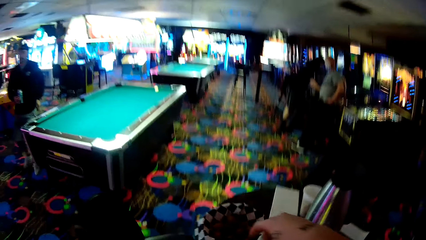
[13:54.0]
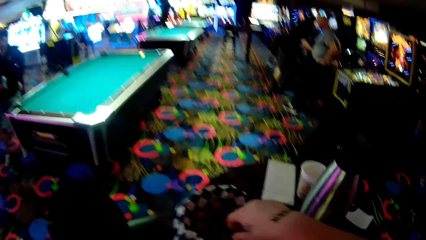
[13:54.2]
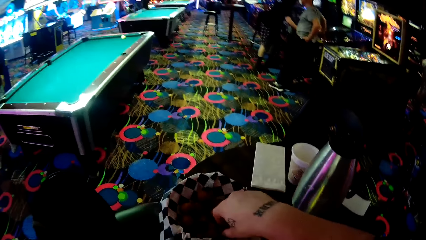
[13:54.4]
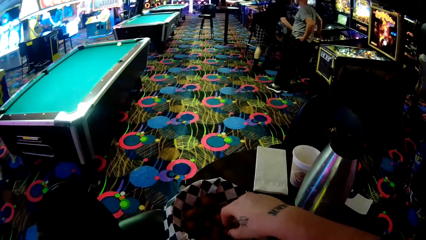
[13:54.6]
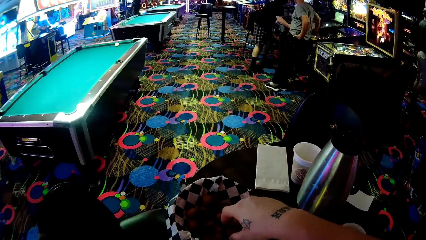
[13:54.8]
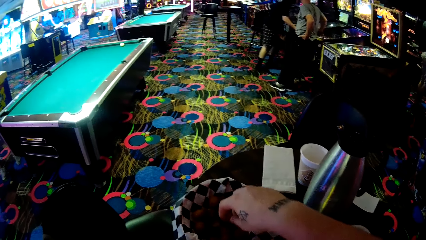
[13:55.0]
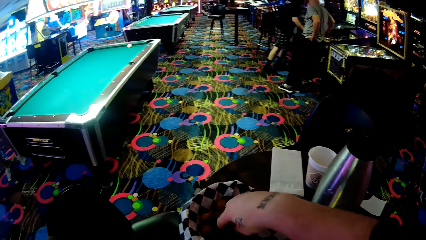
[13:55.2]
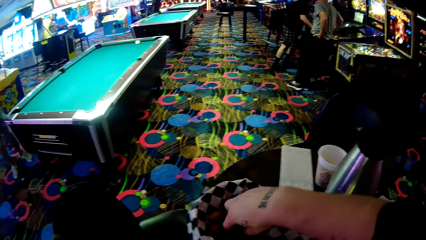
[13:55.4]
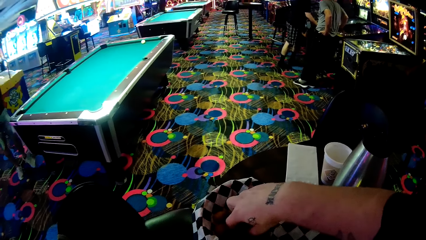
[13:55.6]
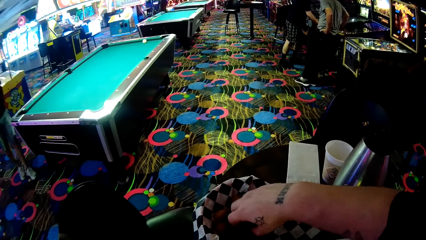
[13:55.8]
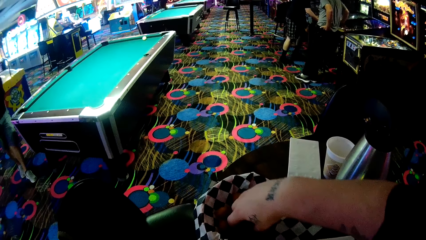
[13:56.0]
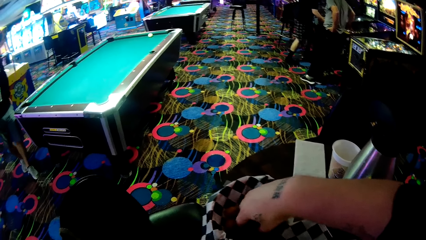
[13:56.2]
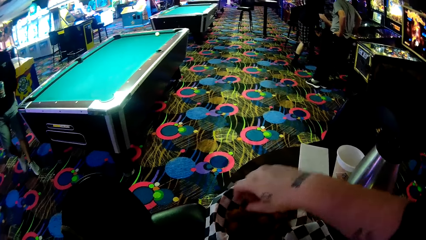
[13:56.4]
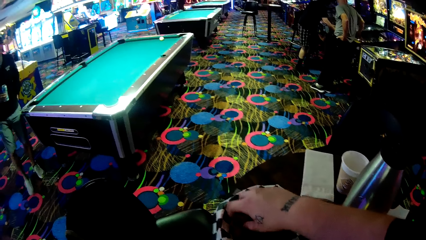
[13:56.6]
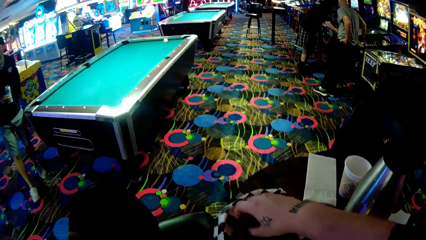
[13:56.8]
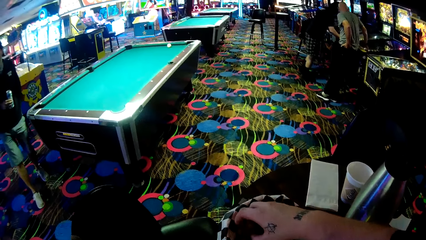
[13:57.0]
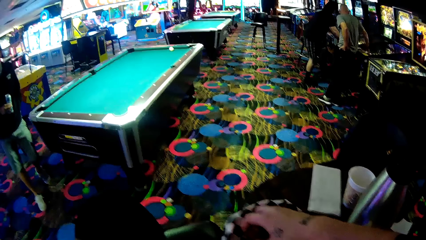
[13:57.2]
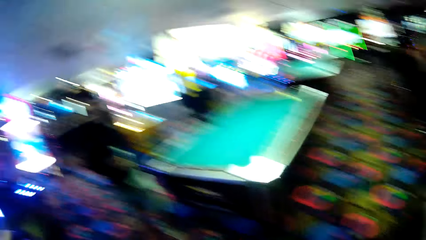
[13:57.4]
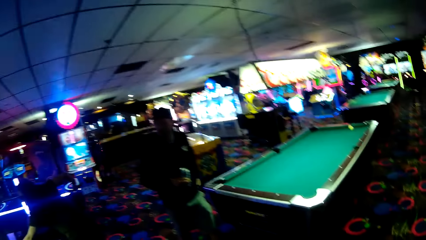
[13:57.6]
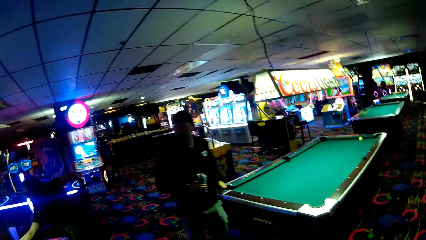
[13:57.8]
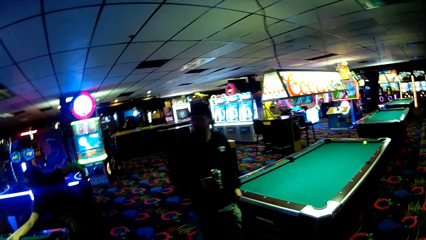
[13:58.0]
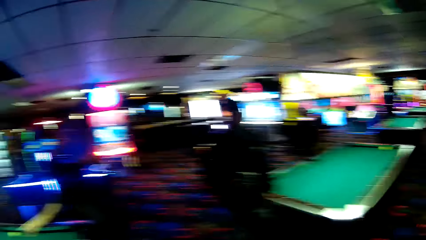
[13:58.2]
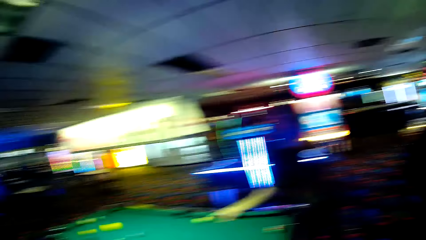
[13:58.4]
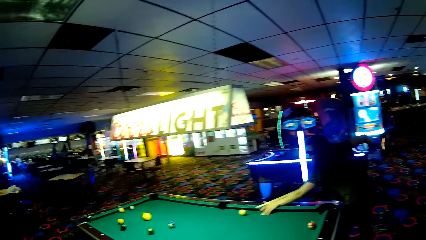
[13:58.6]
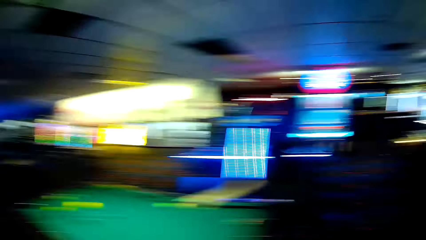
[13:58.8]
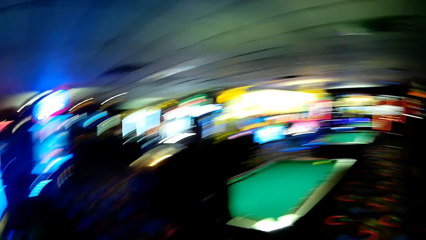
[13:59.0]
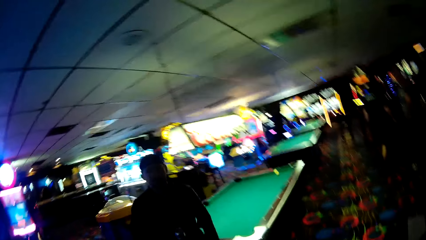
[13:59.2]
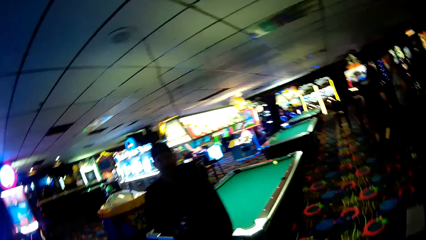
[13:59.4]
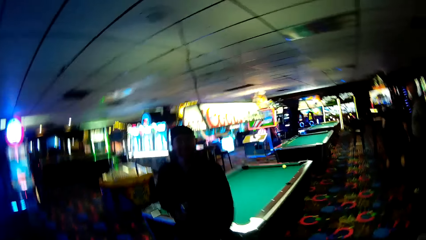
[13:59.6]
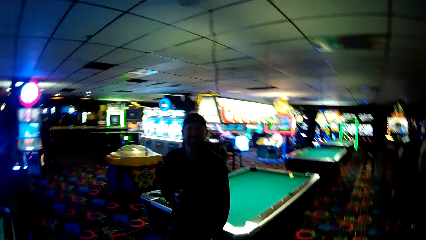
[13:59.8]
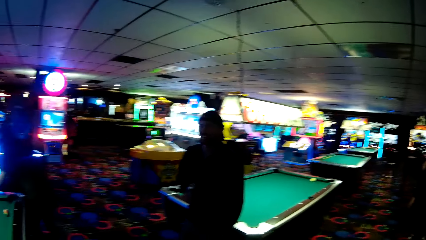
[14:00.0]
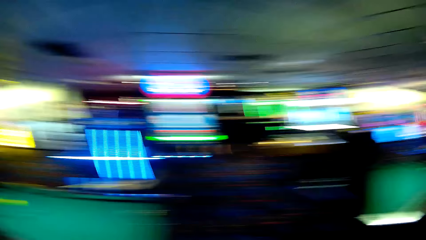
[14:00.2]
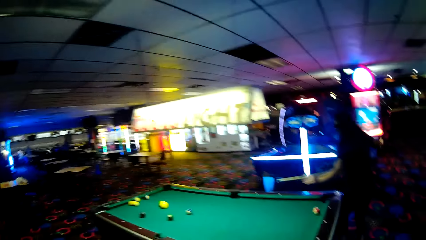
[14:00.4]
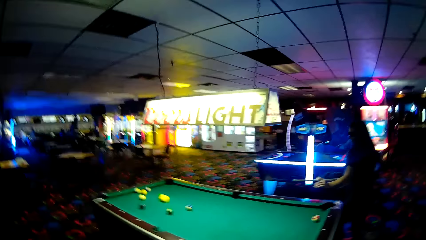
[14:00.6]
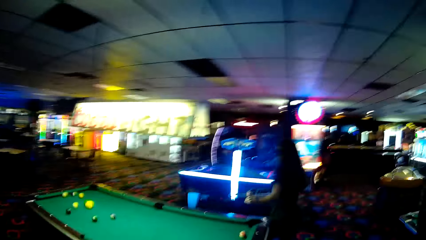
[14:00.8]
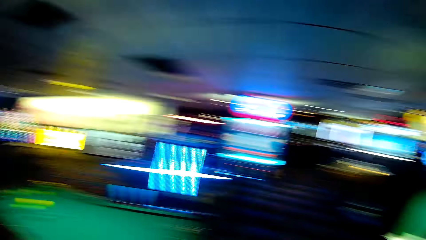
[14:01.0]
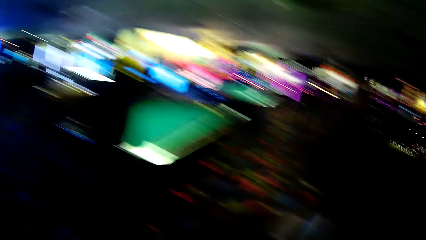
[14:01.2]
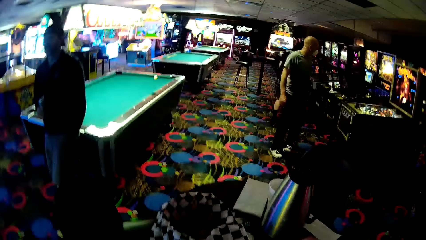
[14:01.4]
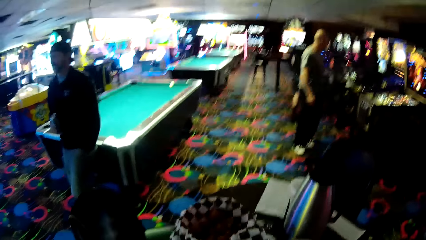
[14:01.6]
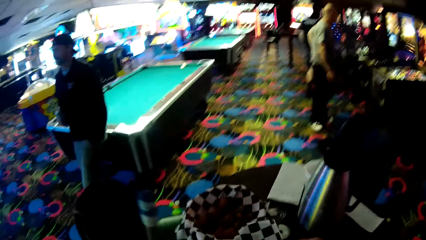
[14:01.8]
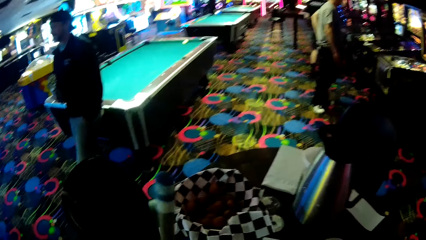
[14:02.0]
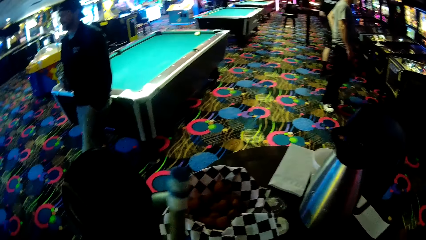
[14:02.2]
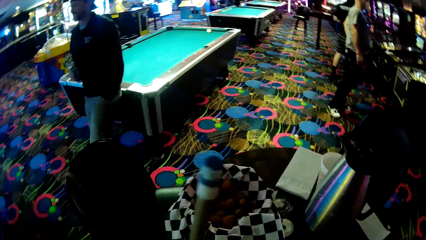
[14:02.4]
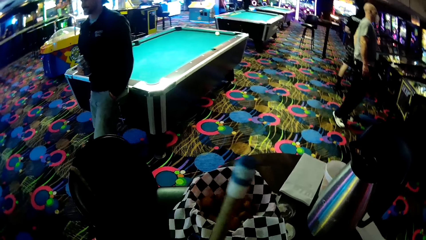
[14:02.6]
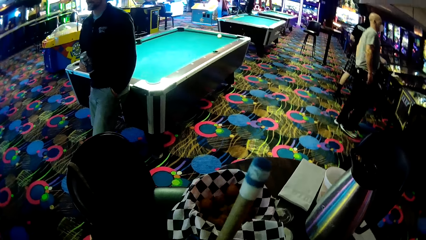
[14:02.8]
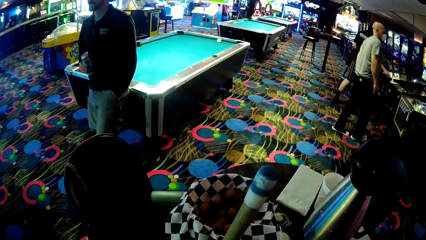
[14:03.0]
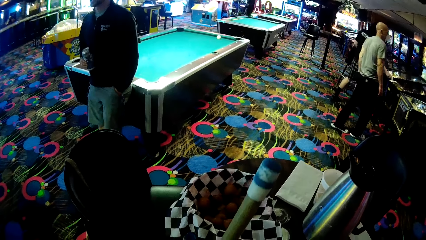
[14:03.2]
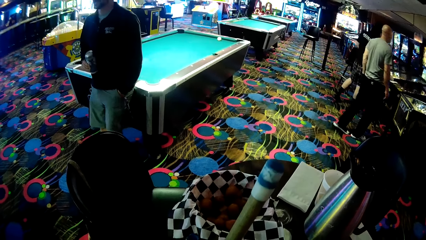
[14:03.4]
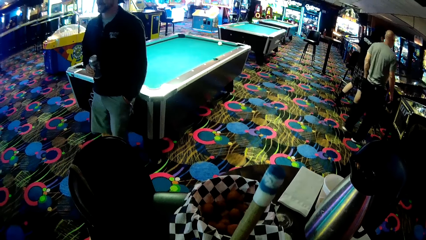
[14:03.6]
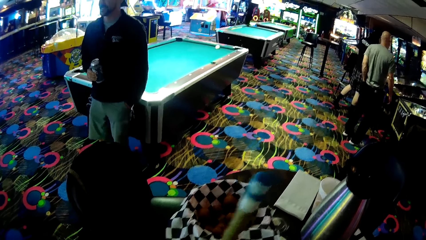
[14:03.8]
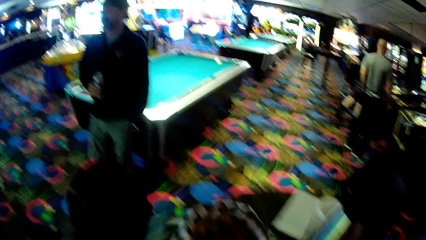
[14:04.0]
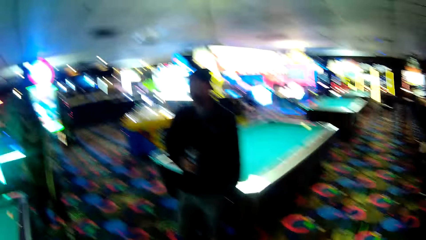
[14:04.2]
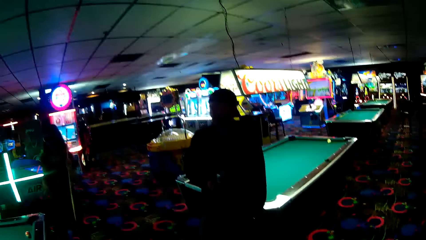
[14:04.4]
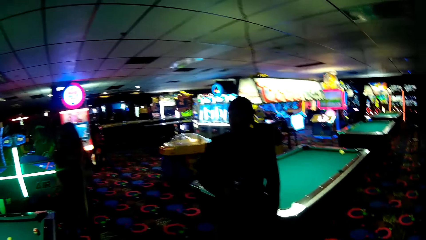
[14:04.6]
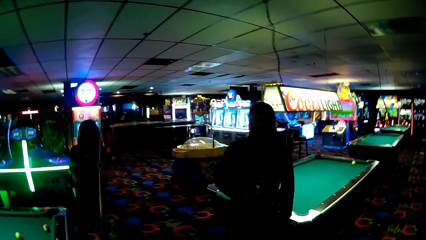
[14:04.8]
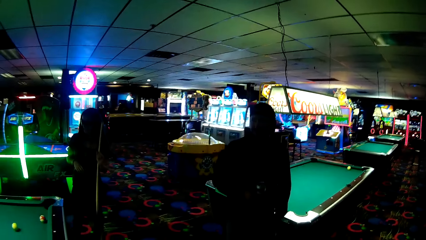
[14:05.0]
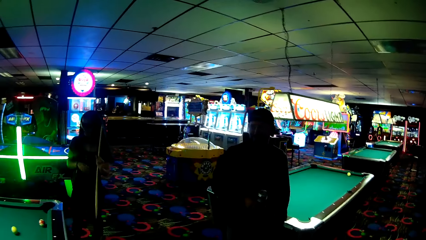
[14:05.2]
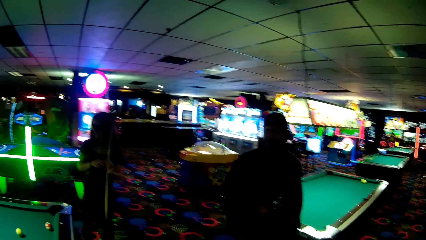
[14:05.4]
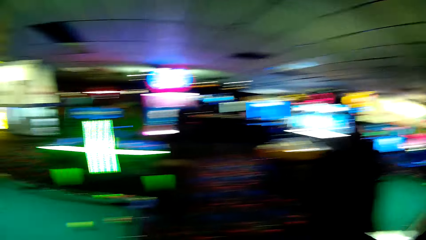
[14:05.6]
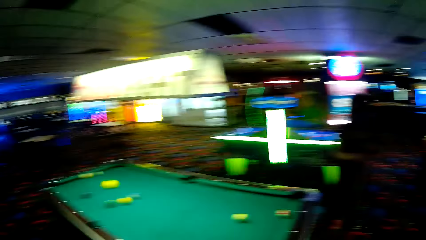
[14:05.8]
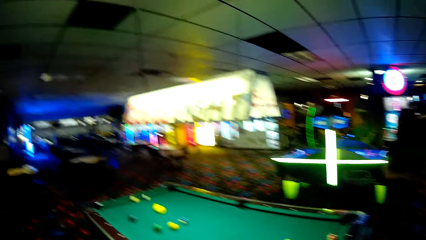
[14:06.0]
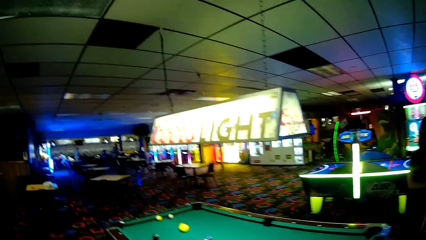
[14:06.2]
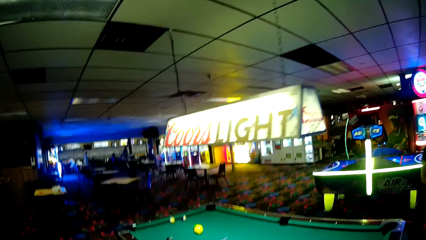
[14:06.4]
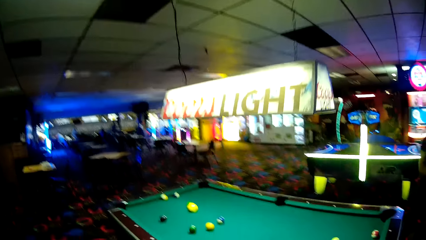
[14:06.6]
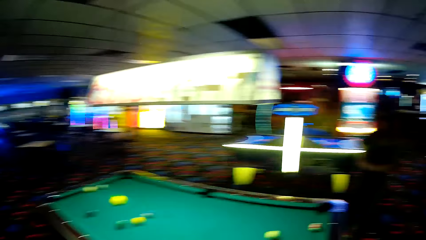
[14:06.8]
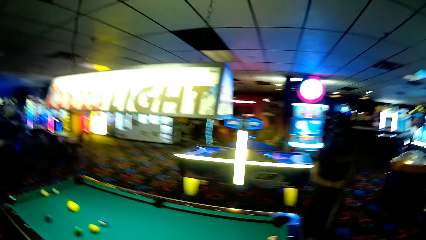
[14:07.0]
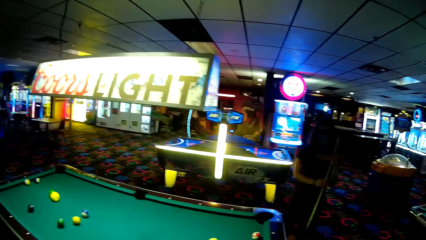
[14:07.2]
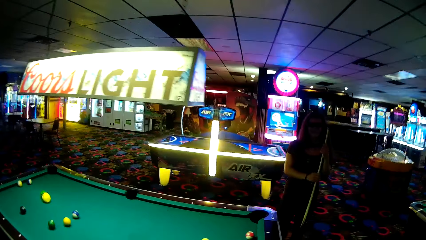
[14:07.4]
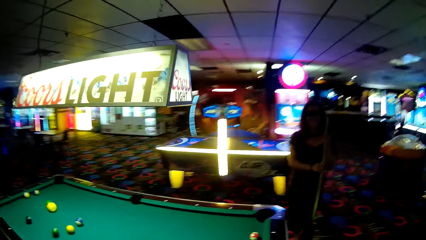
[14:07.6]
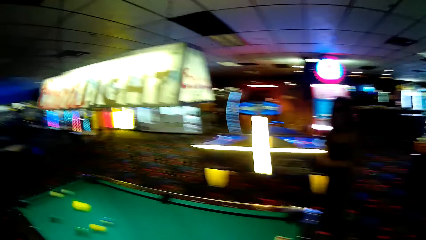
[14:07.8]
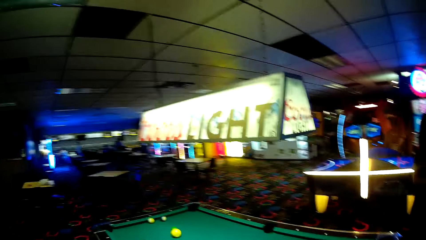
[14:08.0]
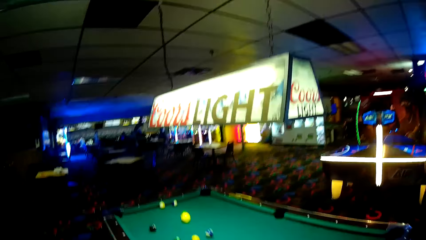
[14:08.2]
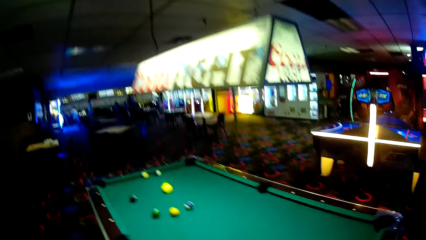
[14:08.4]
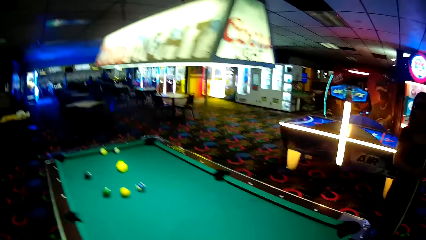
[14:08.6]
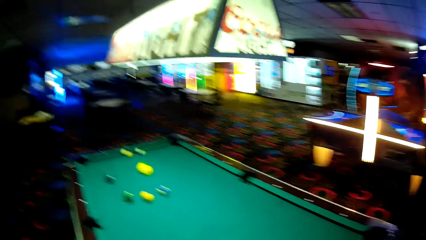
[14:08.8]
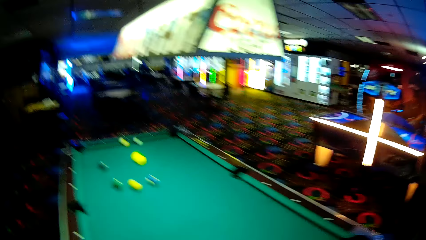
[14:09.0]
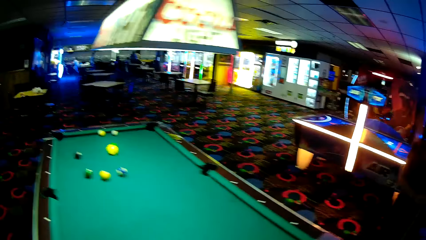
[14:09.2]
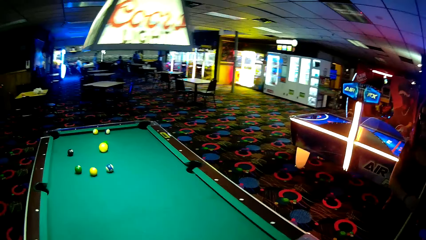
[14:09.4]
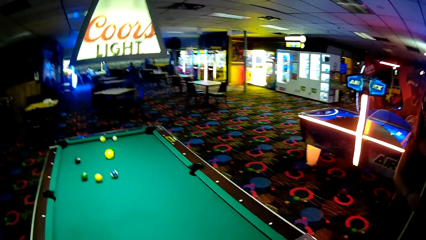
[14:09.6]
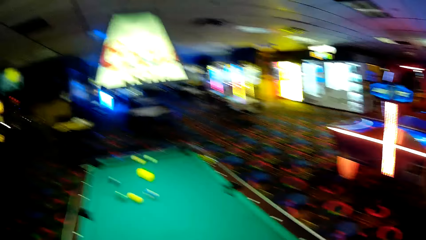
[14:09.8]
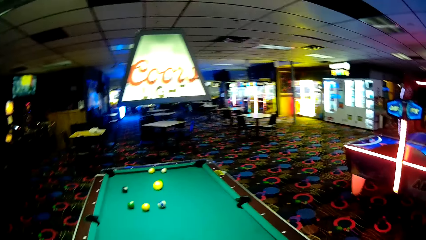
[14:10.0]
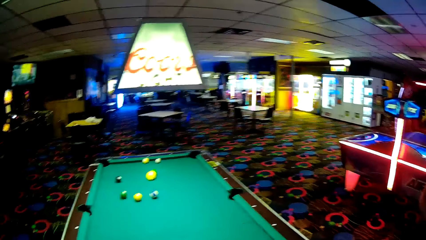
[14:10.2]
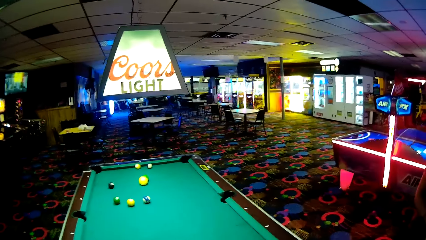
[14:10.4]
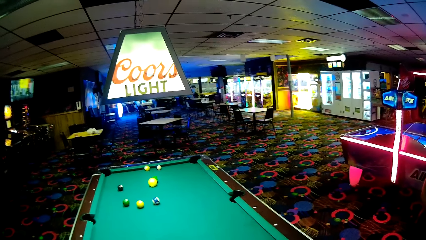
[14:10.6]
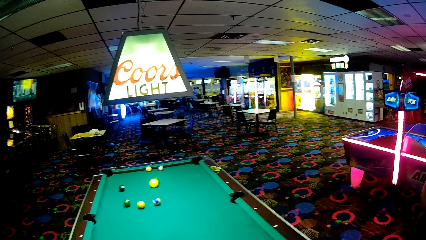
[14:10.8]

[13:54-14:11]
The camera wearer walks around a casino. They put a hand in a storage box, pick up candies from a tray, and look around. A man walks around the casino. The camera wearer holds a pool stick. A lady walks around the casino. The camera wearer walks around the casino.
